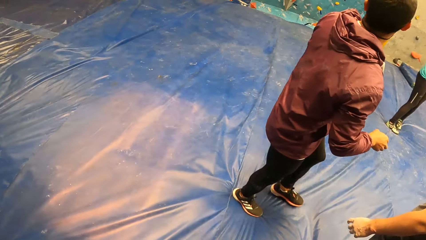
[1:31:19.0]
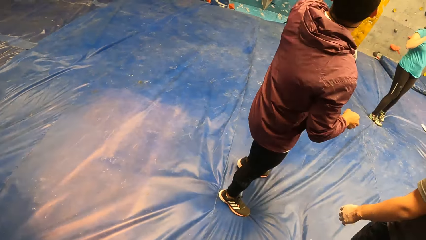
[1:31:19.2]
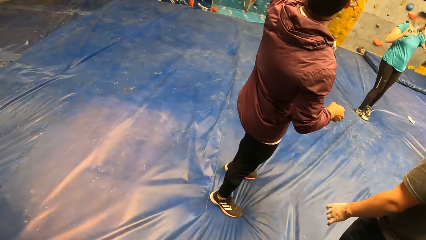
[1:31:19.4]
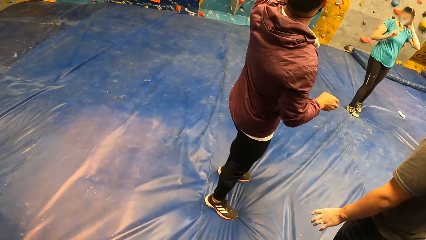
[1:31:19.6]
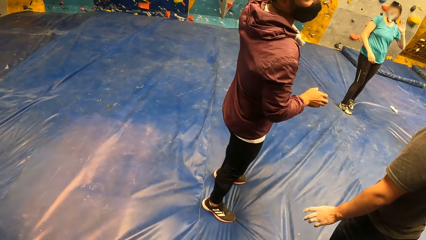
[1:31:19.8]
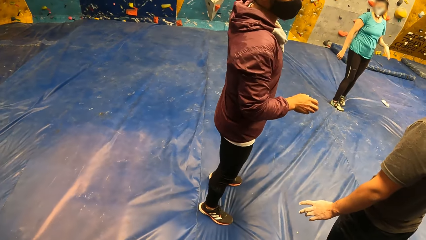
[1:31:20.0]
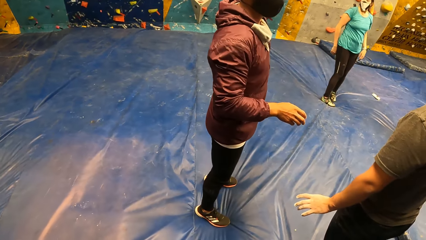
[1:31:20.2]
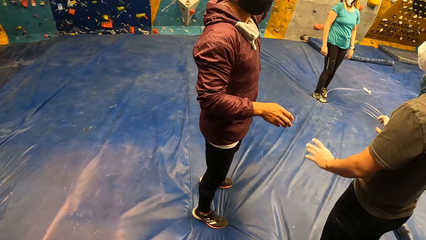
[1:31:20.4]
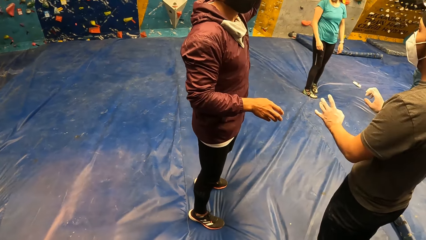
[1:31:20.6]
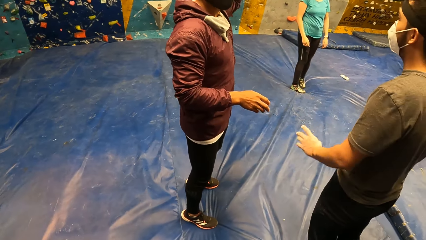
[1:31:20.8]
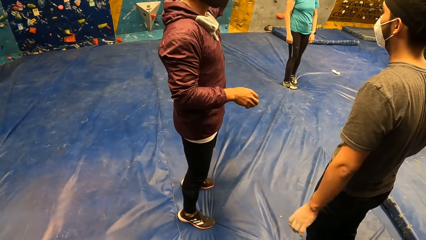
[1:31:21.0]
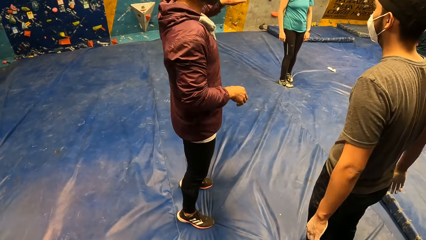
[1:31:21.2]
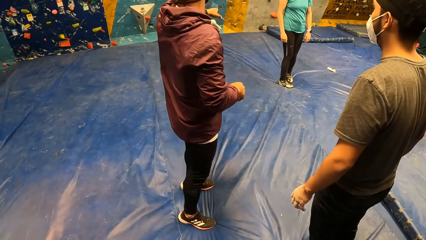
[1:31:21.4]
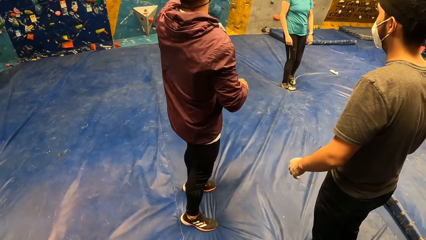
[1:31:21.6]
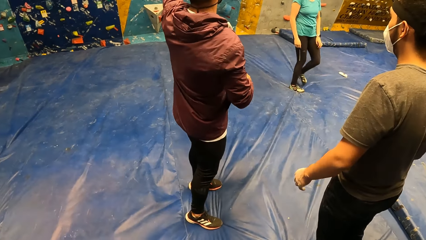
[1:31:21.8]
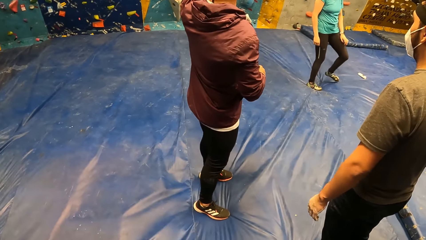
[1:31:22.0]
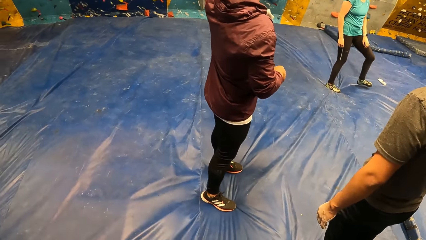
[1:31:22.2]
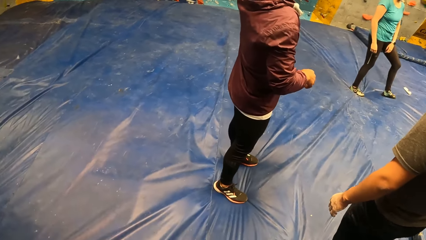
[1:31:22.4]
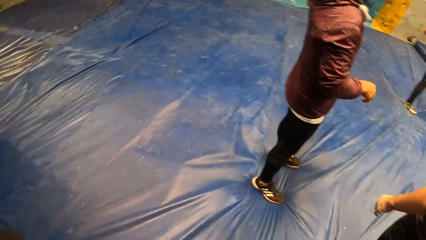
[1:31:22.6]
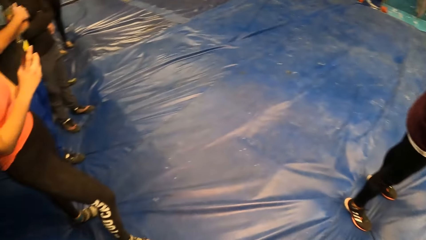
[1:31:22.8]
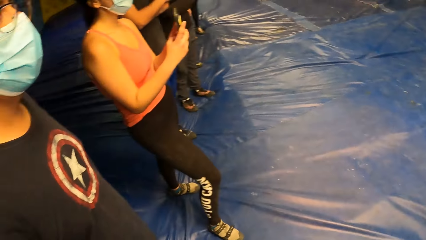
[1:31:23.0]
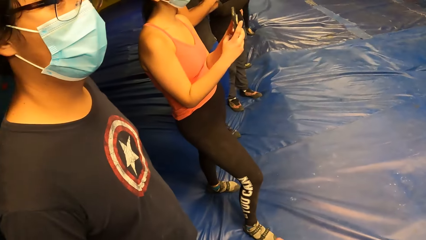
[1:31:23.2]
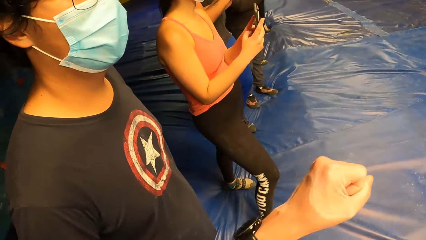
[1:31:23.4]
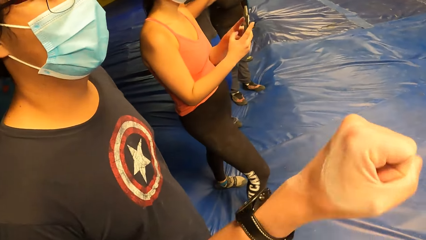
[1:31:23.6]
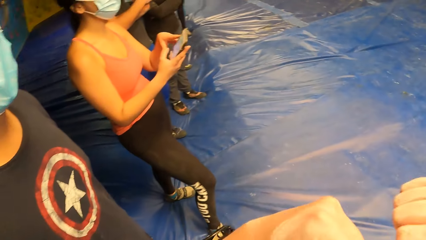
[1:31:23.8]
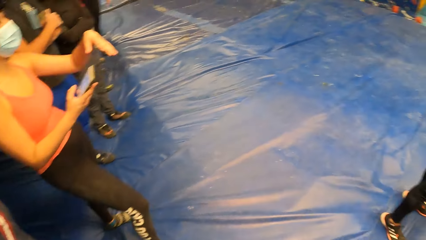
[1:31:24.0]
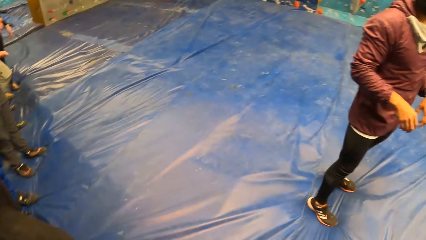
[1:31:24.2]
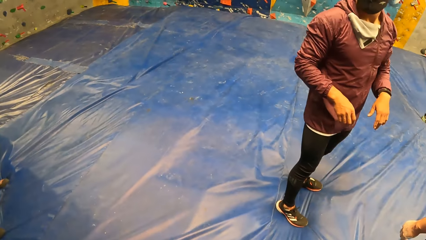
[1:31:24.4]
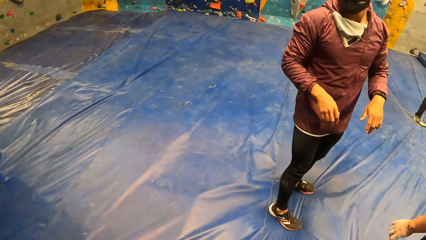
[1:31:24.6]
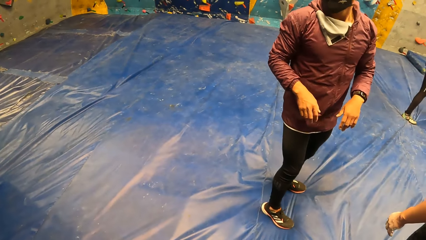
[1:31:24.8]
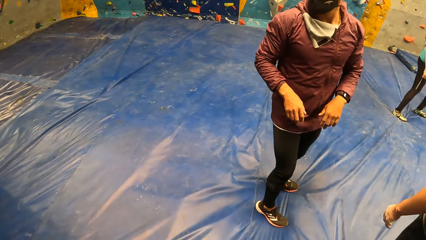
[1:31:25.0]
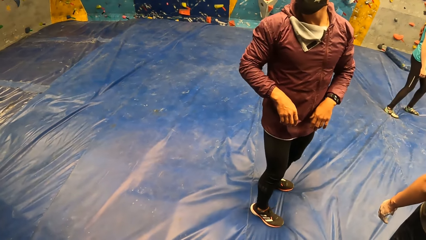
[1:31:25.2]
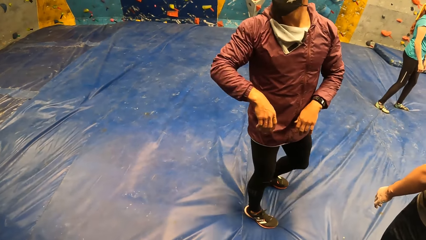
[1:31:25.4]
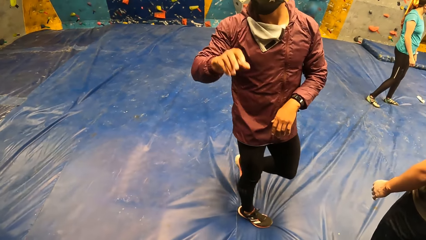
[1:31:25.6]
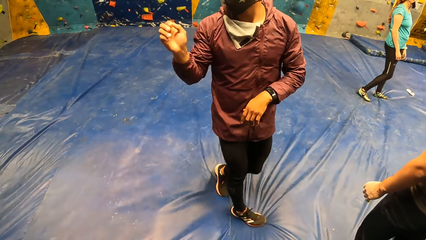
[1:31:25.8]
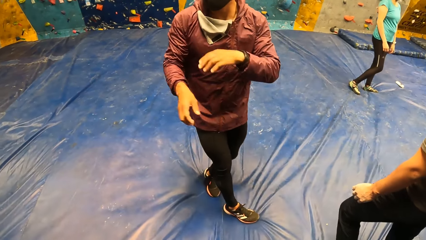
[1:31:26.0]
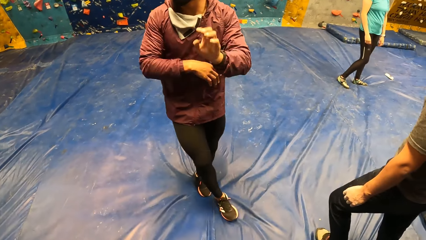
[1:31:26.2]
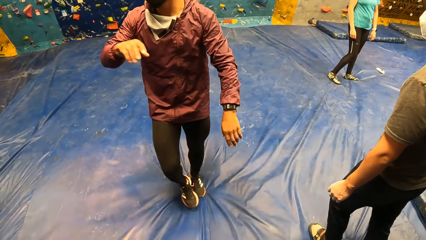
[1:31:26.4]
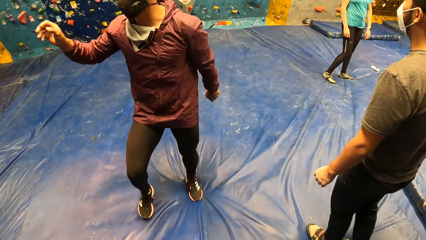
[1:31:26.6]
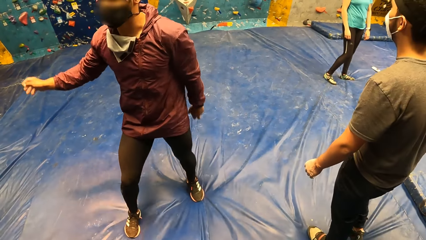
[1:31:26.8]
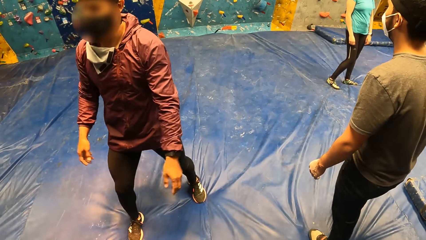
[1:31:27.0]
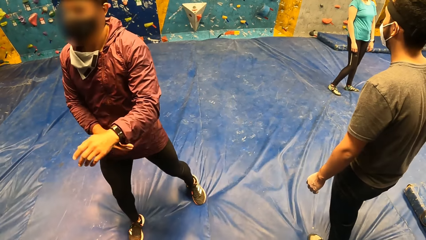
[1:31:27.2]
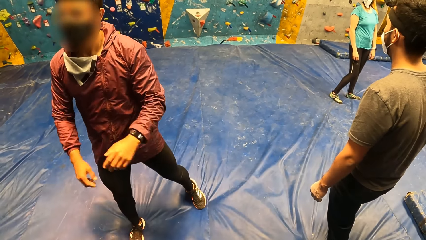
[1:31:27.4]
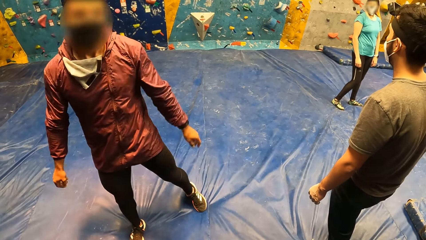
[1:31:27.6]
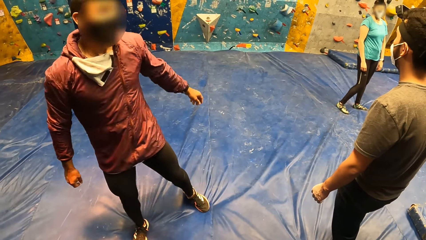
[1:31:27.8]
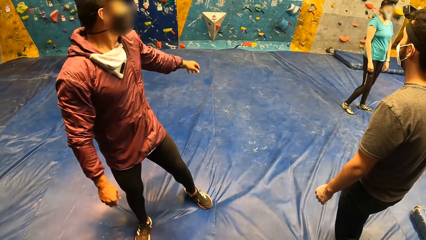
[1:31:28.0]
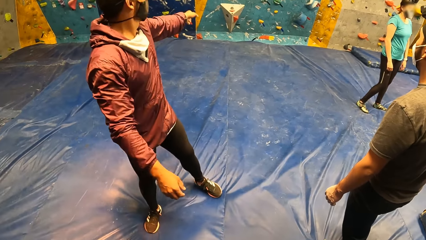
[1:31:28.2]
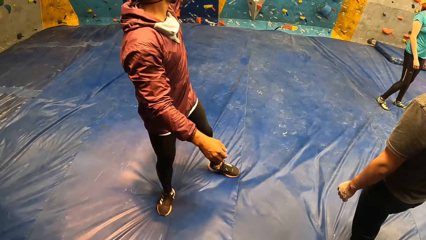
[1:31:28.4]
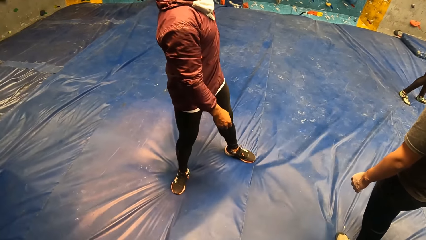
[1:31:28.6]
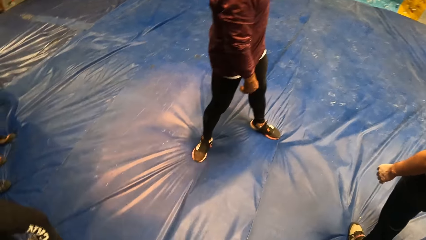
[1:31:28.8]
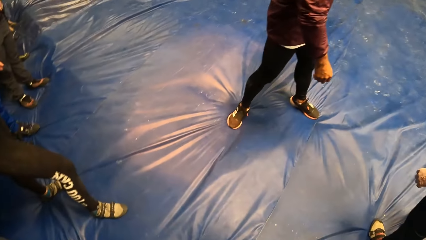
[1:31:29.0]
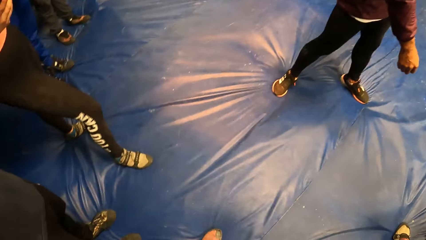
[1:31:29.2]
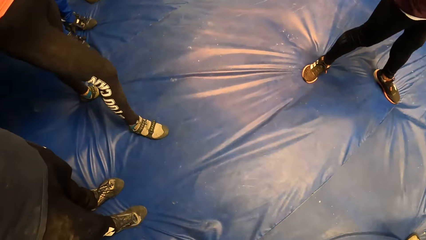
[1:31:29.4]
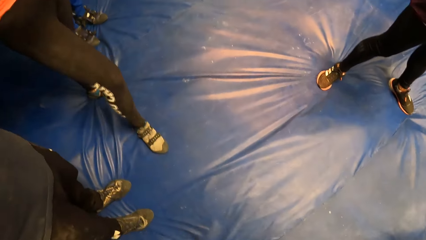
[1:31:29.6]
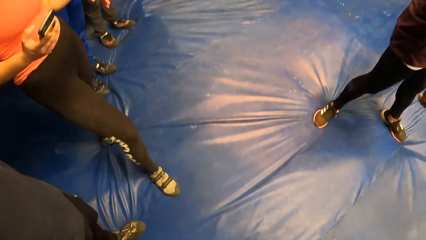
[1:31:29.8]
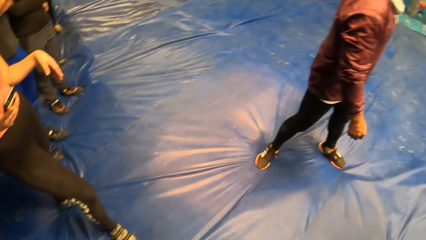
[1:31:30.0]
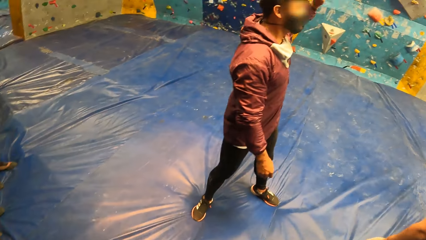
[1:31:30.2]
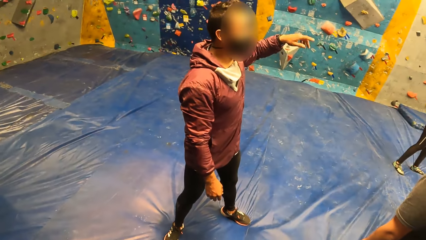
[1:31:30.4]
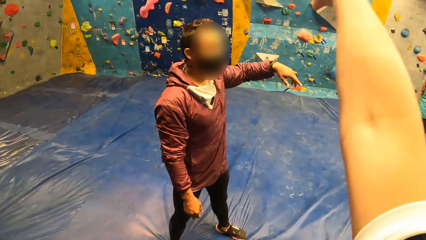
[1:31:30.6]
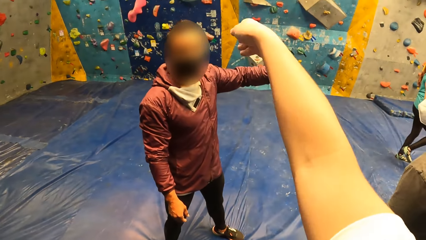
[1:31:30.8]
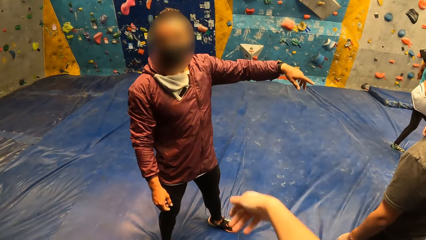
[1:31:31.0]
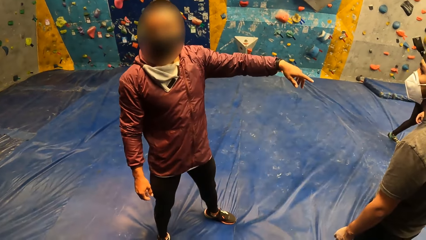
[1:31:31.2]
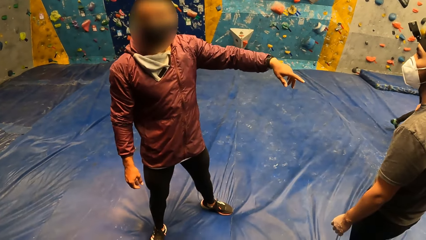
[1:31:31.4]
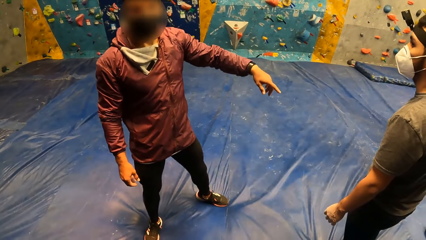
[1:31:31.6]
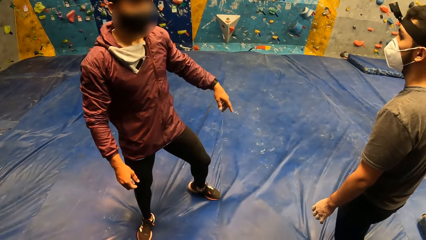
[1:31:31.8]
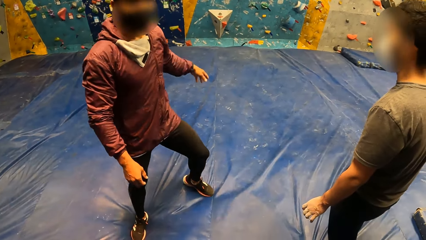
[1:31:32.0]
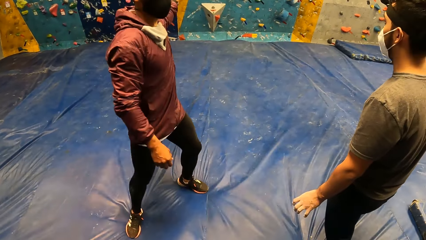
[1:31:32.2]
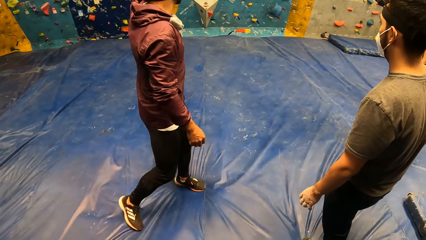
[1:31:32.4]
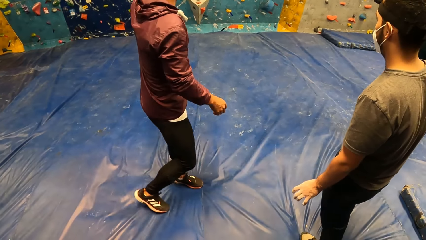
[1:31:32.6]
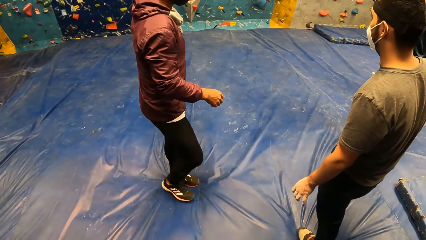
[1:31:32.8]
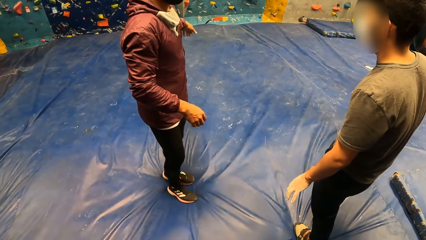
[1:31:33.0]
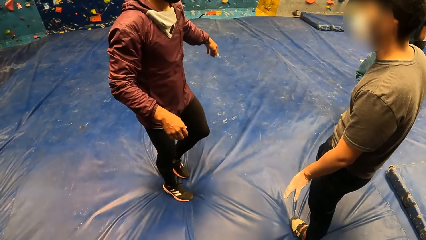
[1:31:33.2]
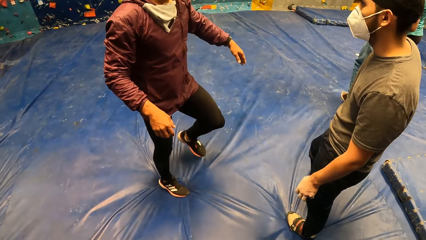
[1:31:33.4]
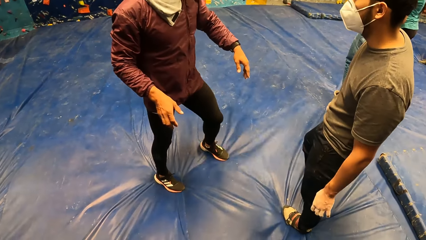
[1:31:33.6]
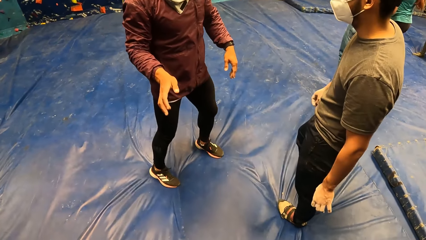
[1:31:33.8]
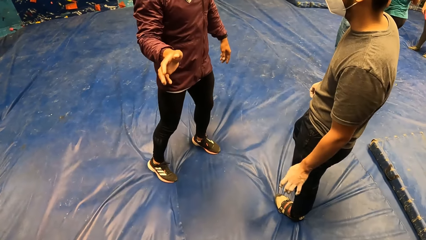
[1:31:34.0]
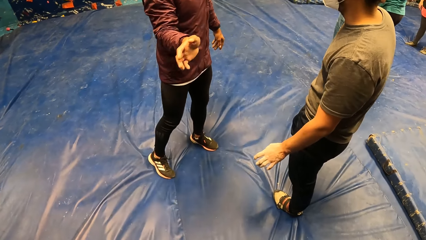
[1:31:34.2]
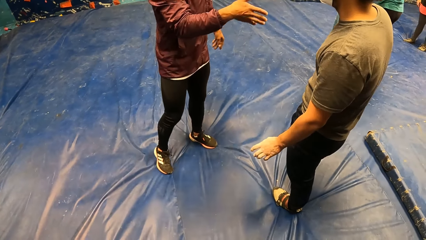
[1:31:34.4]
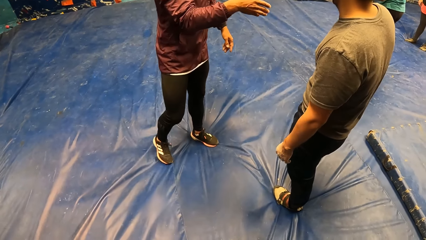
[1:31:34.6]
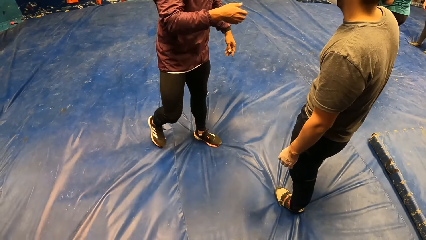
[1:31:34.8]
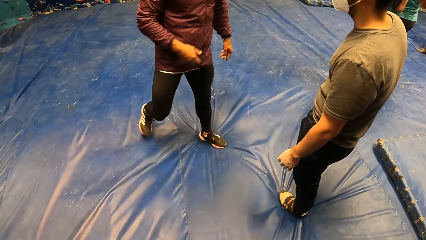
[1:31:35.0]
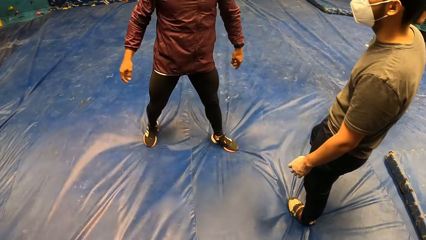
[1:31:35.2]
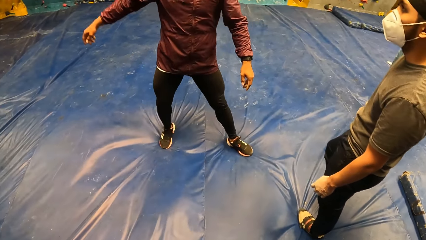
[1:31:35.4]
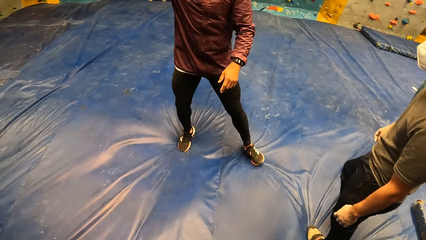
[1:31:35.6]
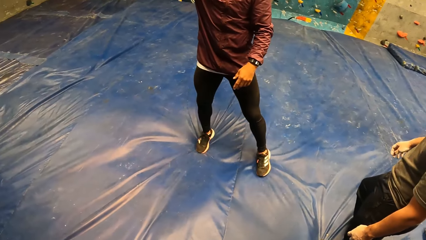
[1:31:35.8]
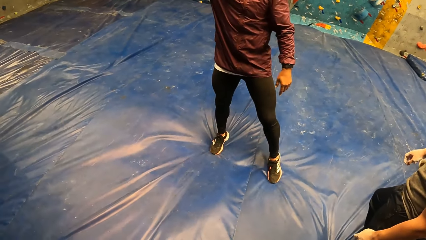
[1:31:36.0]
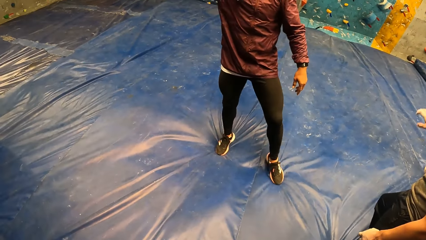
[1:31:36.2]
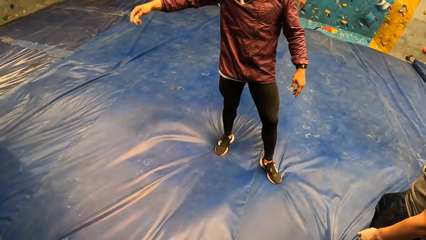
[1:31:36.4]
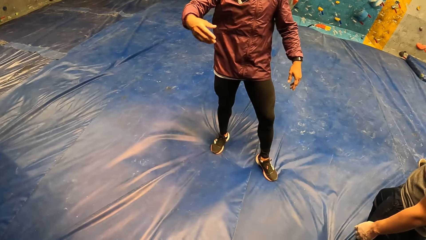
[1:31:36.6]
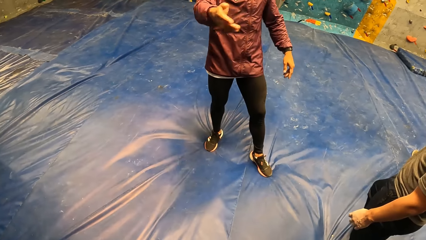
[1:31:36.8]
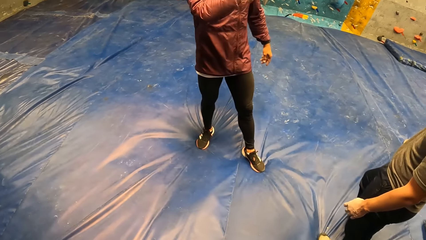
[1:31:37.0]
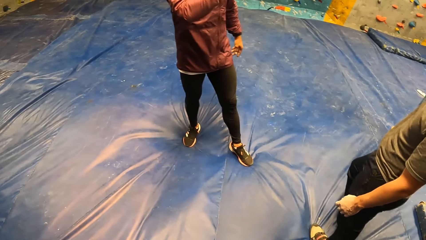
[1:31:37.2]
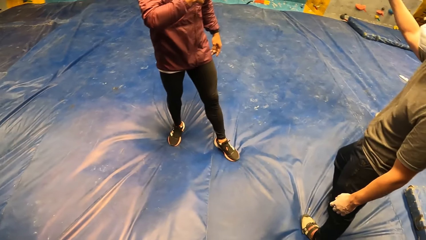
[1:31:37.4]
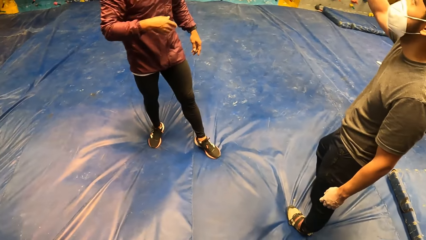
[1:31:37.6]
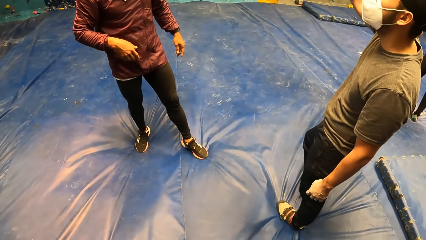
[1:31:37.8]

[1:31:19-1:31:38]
A man interacts with another man. The camera wearer points to the bouldering wall. The first man interacts with another man.
